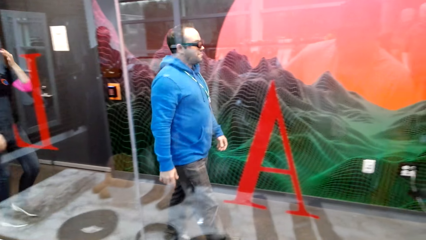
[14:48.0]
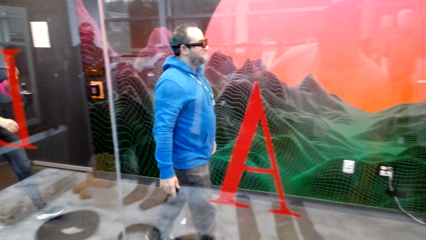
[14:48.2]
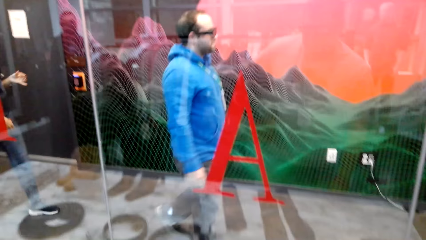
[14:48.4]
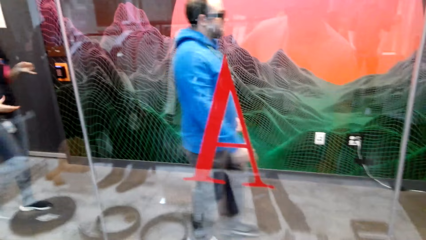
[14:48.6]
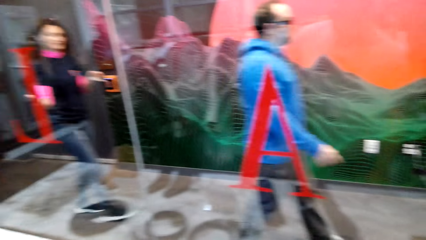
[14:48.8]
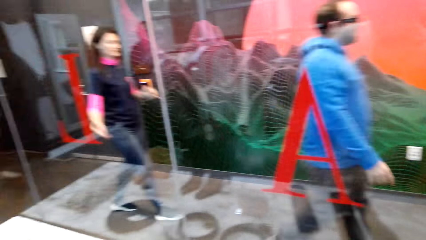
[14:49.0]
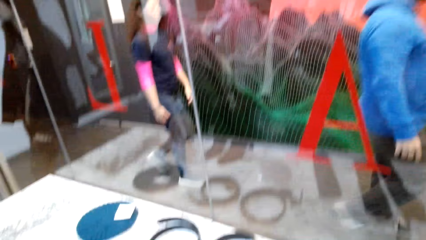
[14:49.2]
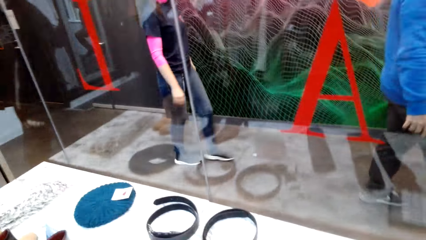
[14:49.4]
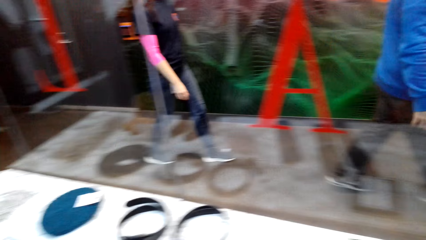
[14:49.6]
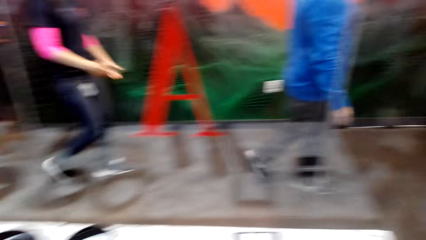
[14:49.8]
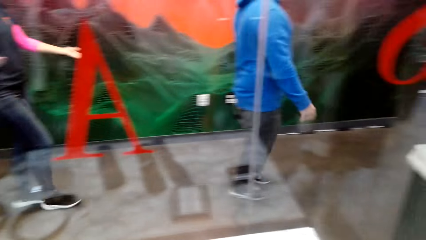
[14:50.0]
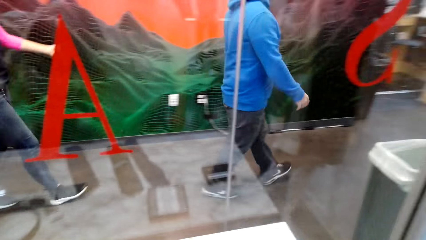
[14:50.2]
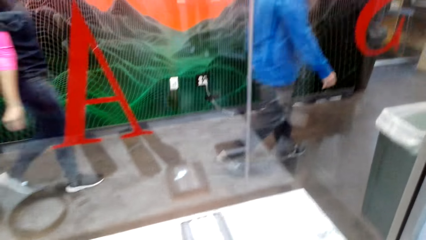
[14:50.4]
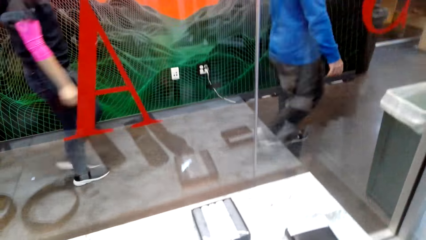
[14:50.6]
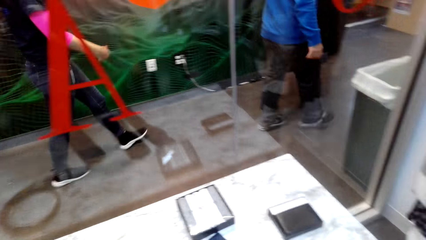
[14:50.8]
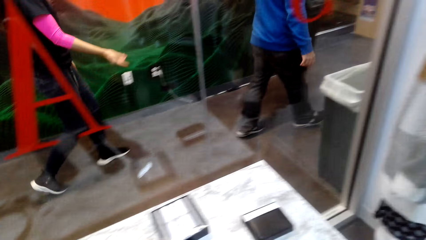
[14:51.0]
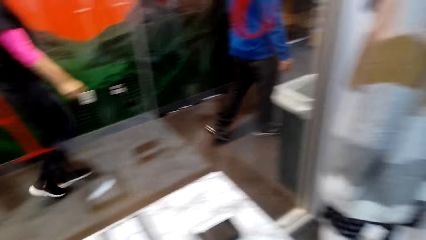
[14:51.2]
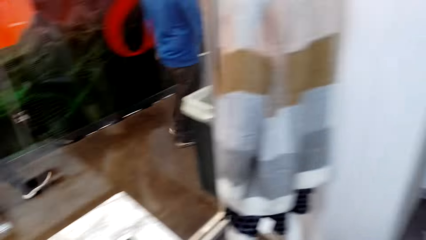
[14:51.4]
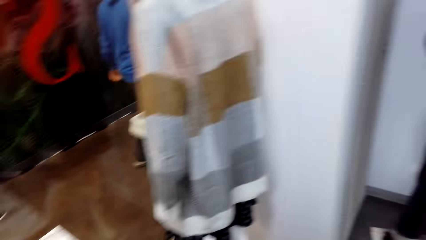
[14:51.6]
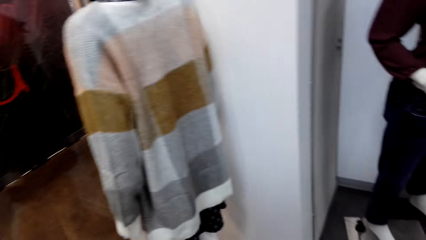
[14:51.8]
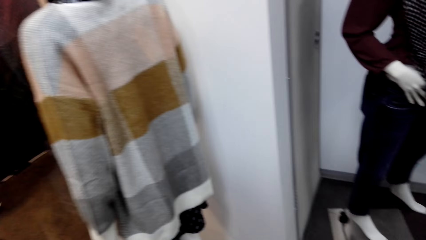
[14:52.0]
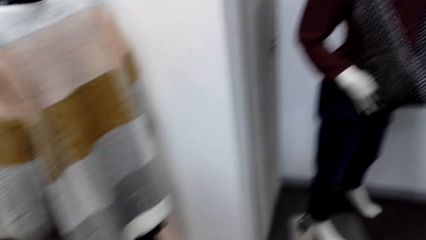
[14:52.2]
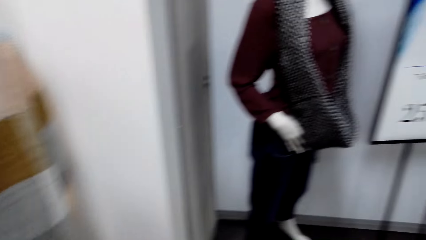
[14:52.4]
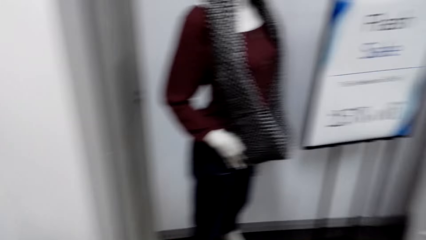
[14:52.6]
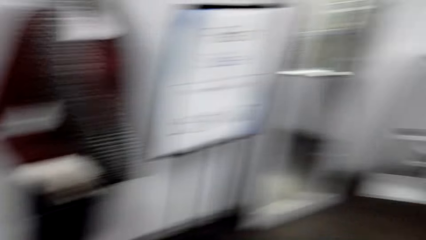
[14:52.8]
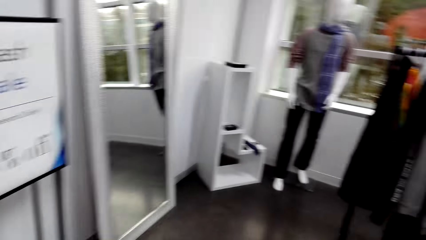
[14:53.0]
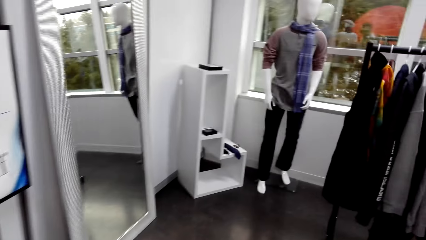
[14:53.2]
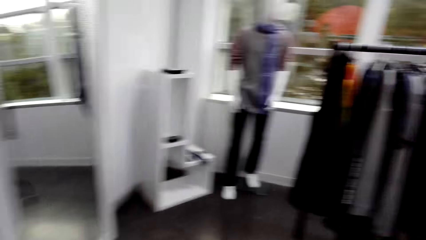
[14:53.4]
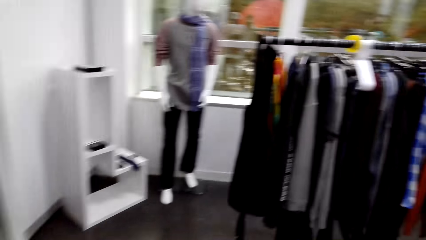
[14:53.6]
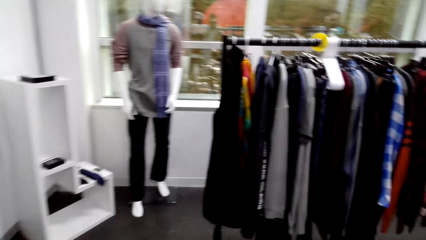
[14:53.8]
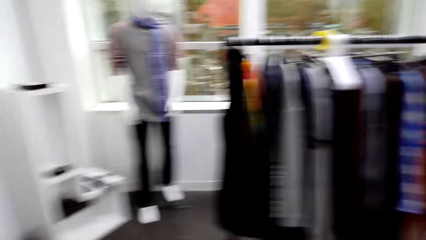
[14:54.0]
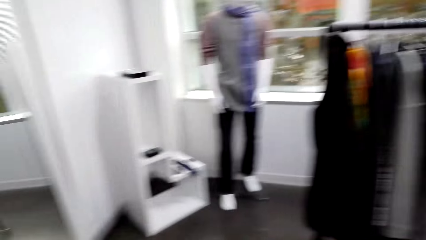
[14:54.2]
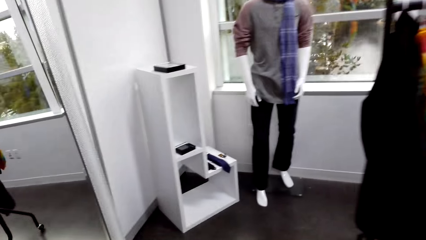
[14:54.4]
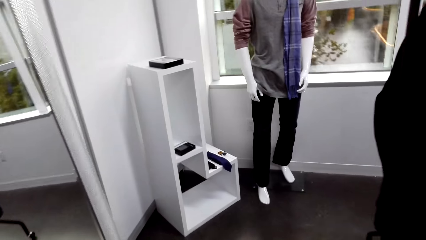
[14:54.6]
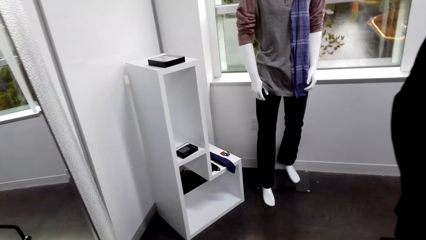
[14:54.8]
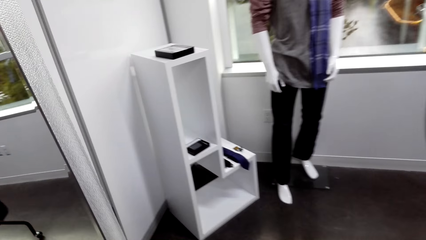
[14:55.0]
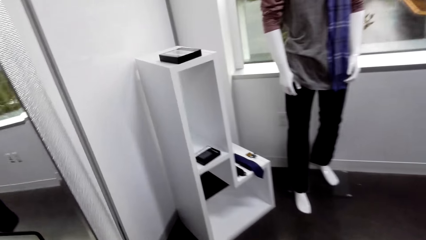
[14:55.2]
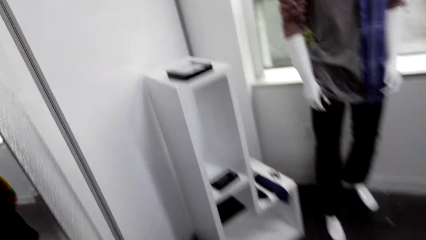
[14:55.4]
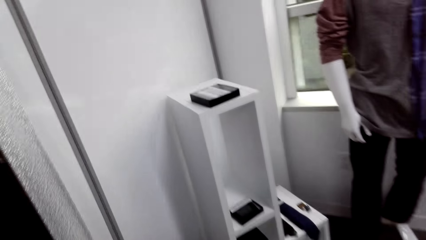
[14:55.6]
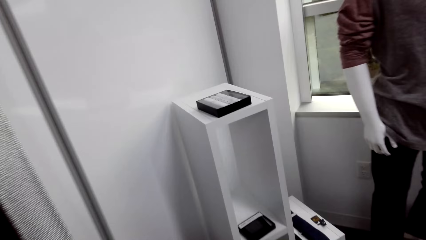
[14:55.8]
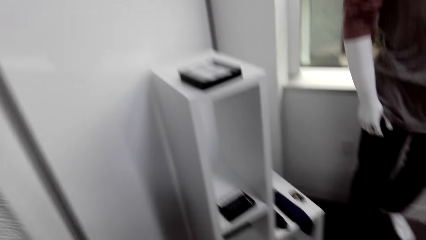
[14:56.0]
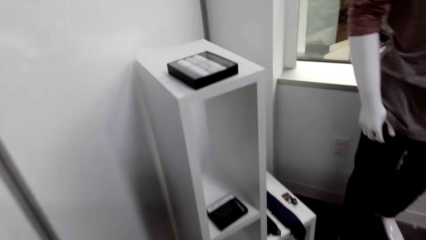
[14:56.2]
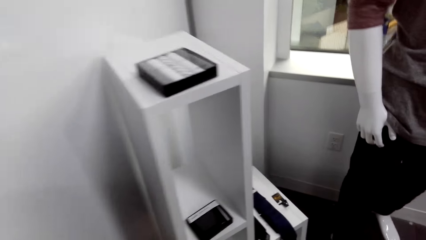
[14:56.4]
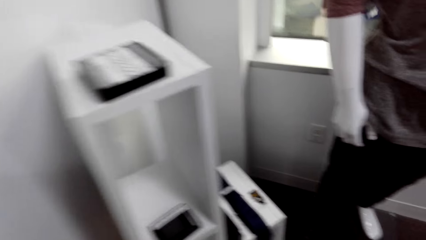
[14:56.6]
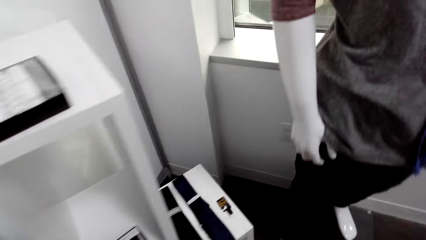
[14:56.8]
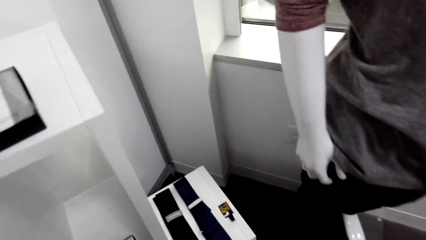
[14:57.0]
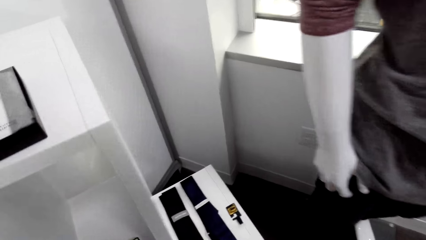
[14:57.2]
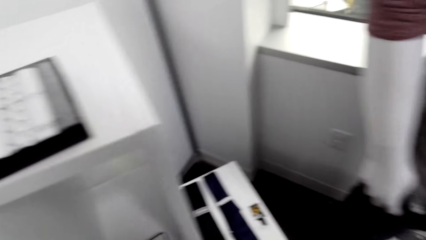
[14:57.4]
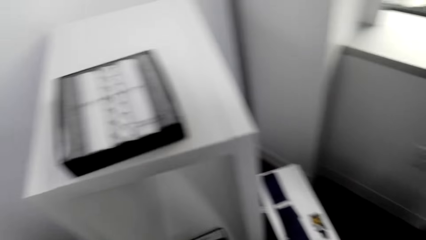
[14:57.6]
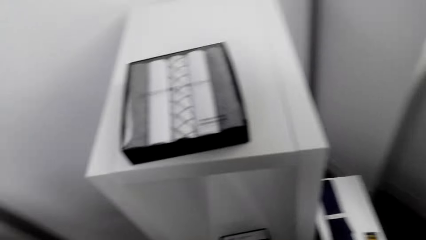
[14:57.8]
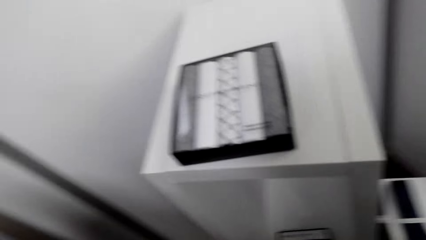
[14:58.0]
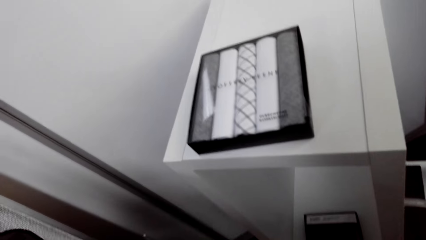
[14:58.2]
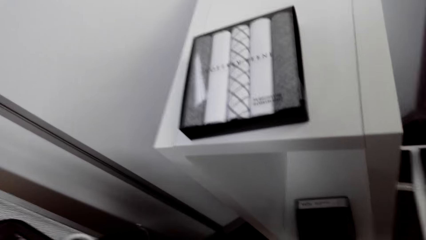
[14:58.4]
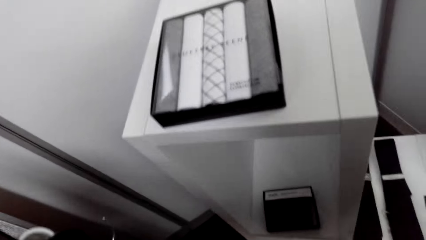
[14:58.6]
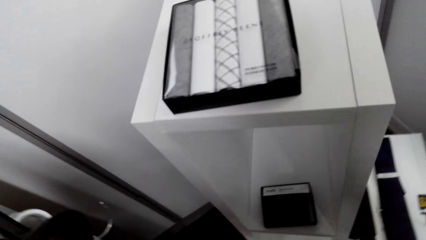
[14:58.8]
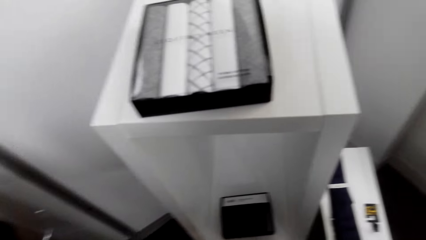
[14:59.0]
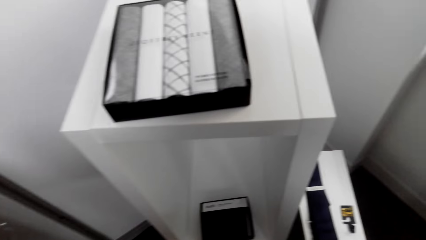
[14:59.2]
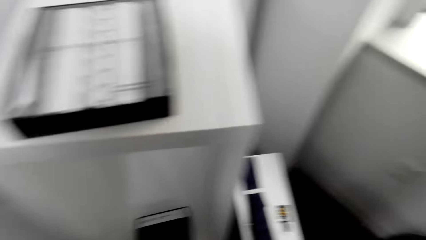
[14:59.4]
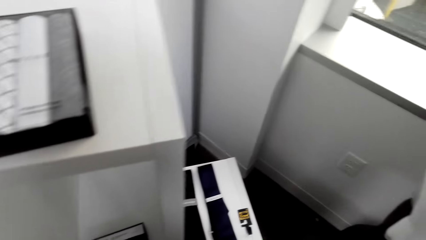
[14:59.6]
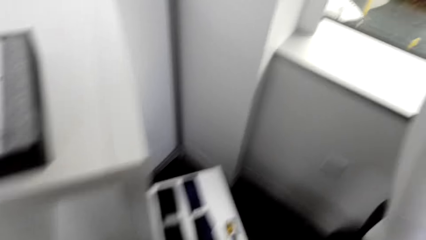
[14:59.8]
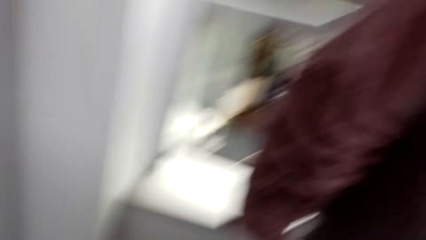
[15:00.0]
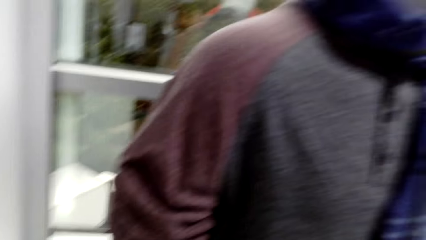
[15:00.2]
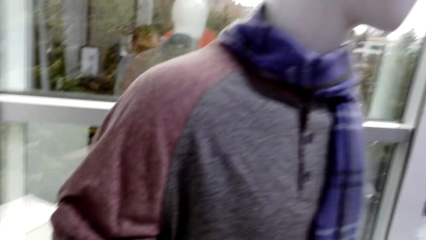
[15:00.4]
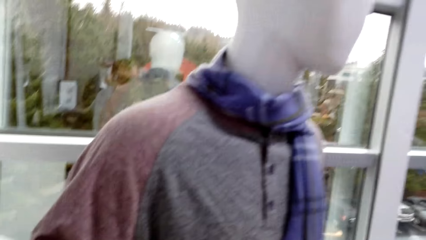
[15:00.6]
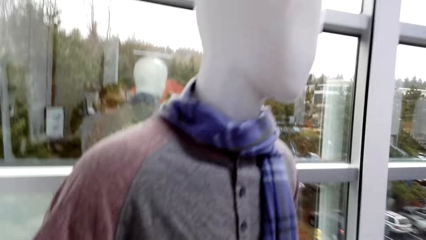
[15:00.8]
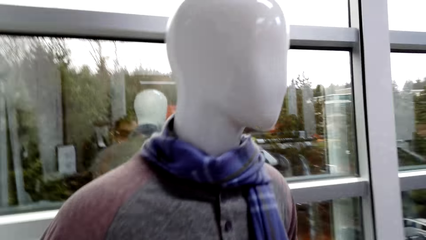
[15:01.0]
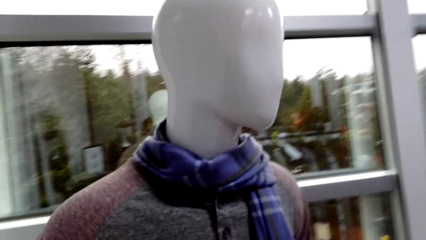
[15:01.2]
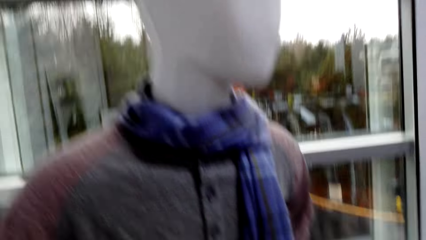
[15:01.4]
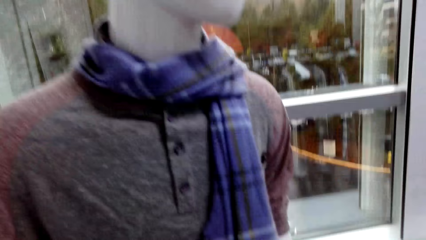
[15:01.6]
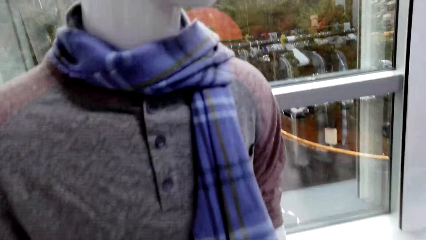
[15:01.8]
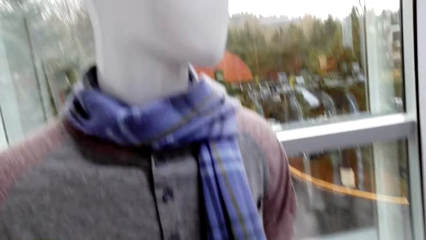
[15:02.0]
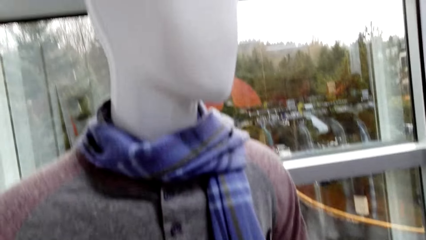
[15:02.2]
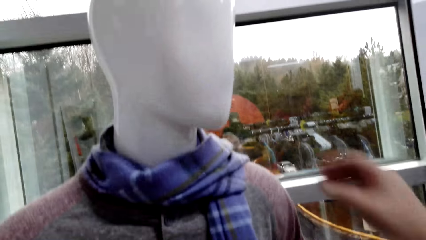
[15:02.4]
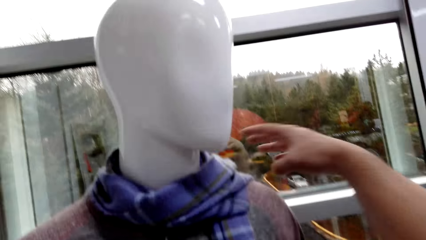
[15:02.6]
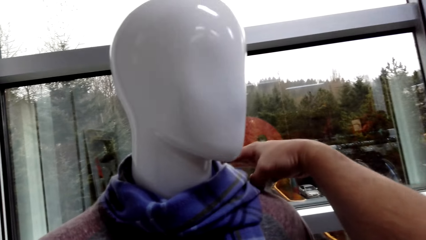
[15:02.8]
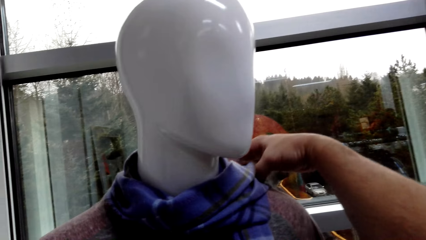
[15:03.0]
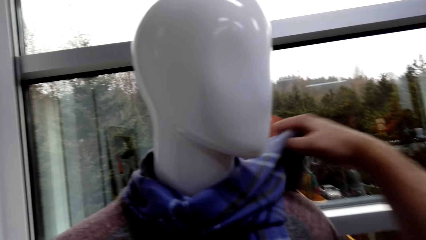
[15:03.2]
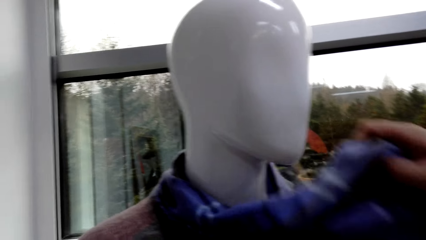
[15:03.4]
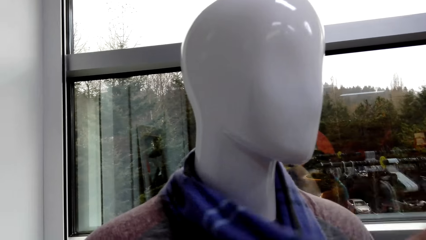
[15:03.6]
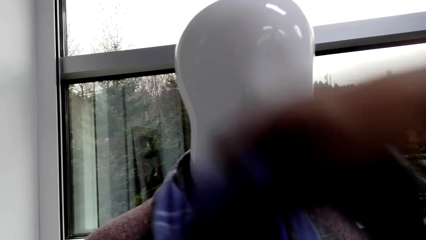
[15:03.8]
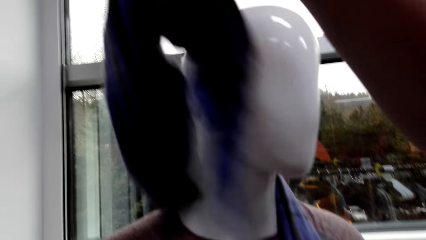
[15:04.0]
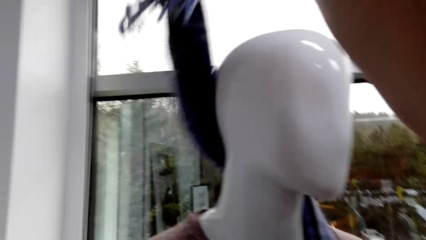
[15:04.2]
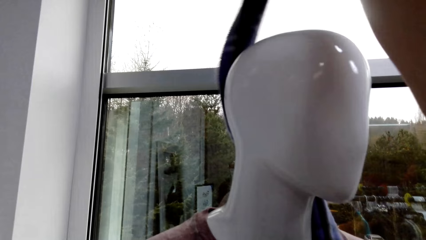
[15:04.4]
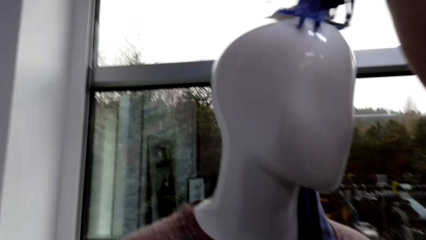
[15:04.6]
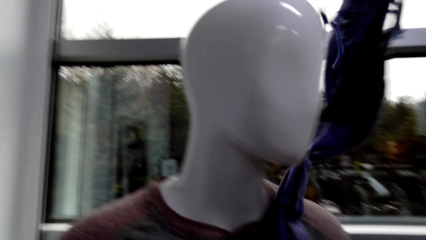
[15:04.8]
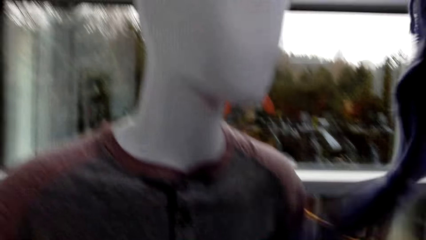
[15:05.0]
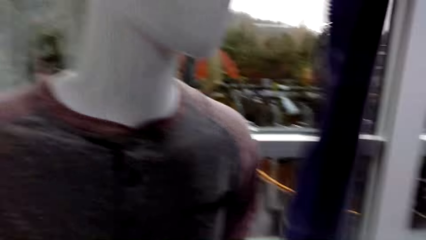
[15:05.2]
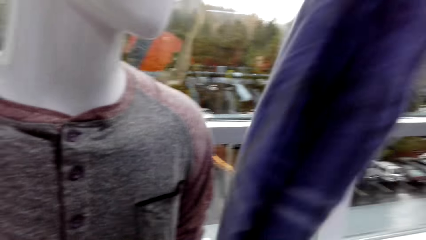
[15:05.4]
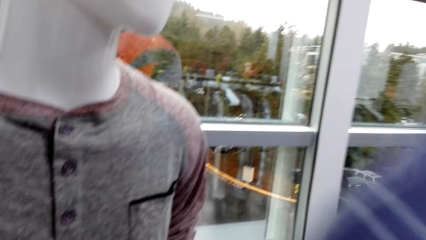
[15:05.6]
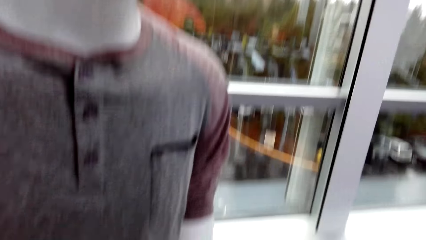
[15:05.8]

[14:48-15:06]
The camera wearer walks in the boutique room. They take the scarf from the mannequin.
